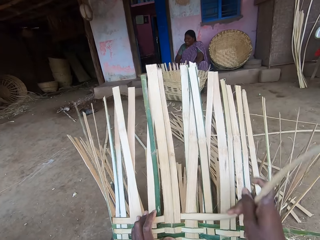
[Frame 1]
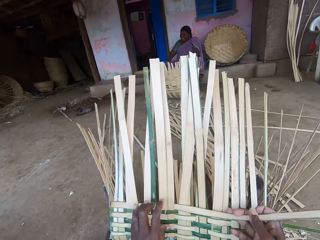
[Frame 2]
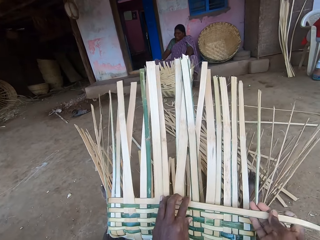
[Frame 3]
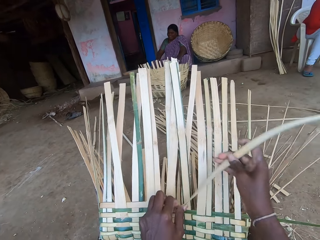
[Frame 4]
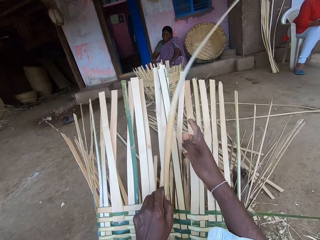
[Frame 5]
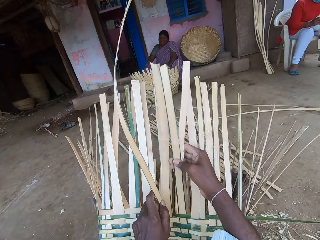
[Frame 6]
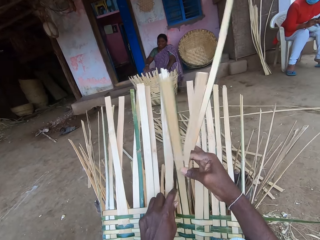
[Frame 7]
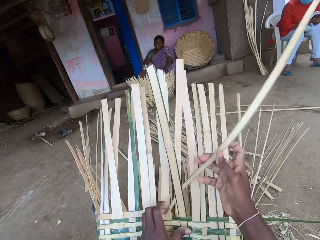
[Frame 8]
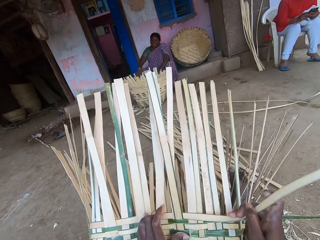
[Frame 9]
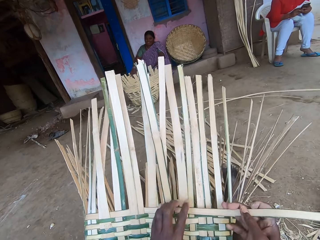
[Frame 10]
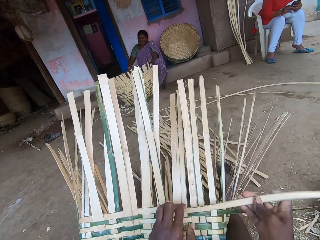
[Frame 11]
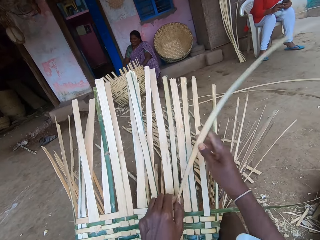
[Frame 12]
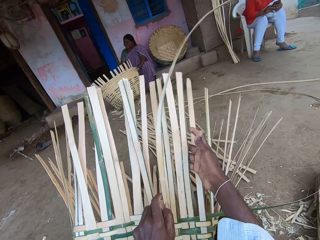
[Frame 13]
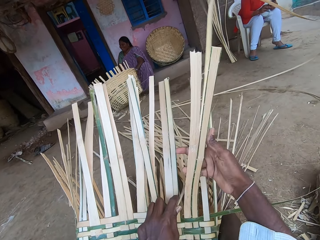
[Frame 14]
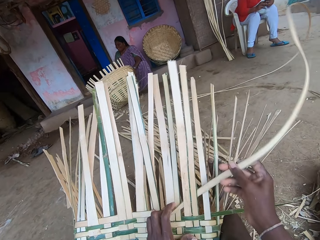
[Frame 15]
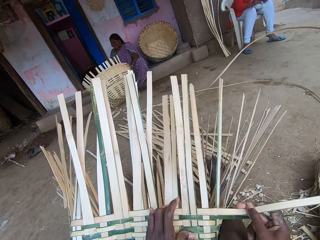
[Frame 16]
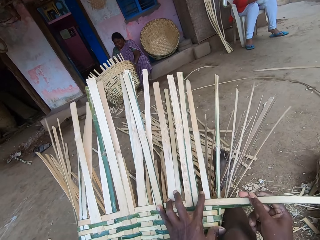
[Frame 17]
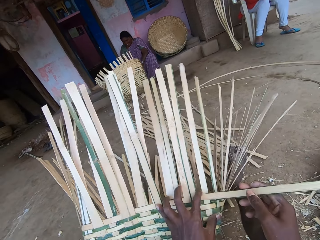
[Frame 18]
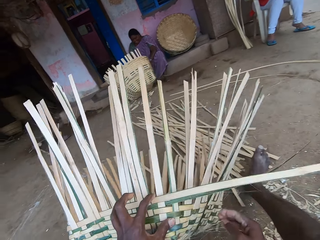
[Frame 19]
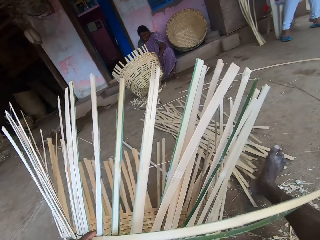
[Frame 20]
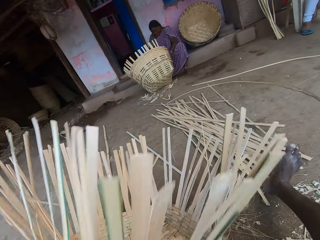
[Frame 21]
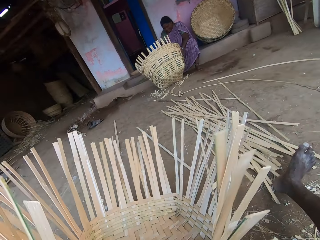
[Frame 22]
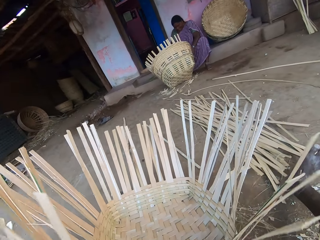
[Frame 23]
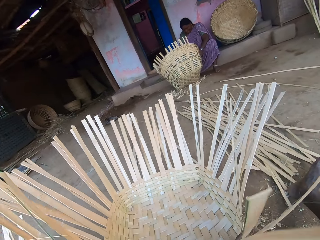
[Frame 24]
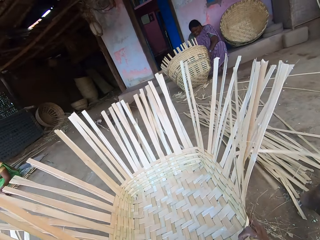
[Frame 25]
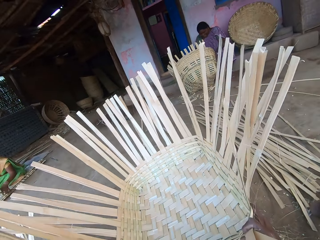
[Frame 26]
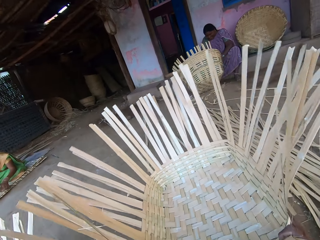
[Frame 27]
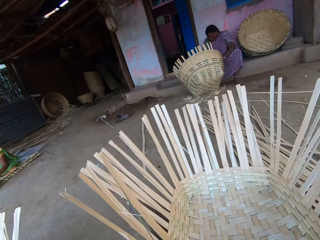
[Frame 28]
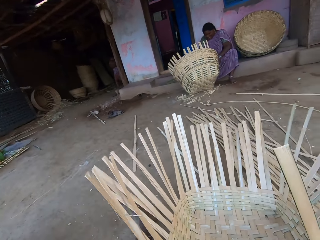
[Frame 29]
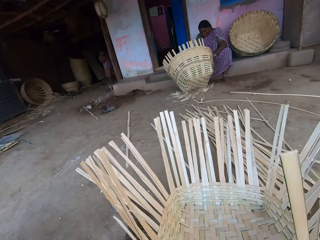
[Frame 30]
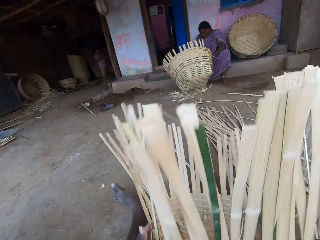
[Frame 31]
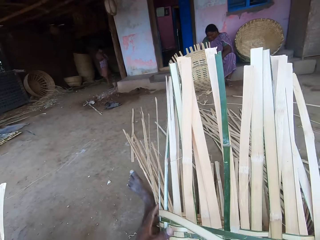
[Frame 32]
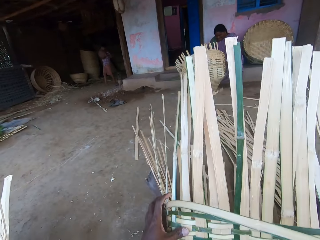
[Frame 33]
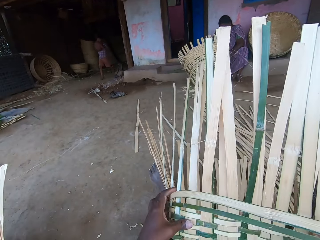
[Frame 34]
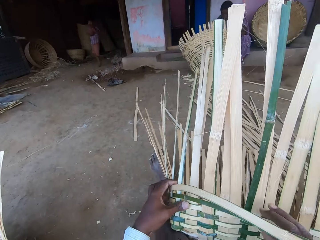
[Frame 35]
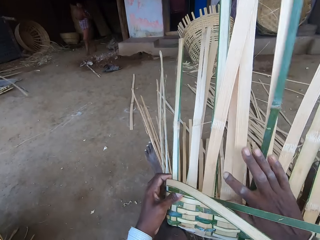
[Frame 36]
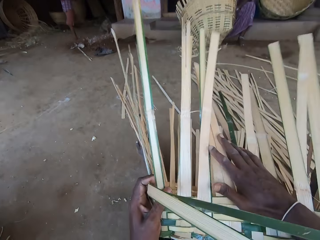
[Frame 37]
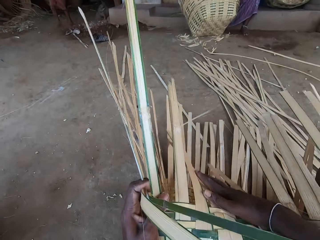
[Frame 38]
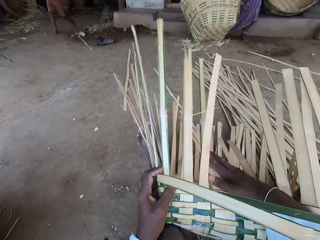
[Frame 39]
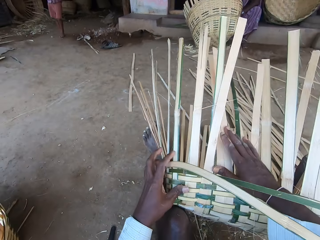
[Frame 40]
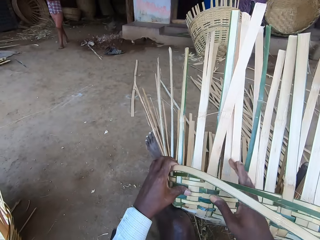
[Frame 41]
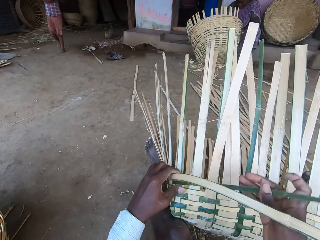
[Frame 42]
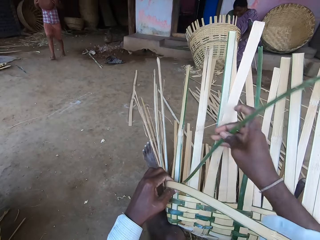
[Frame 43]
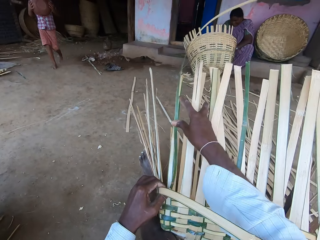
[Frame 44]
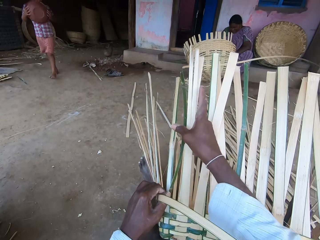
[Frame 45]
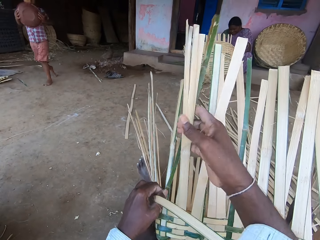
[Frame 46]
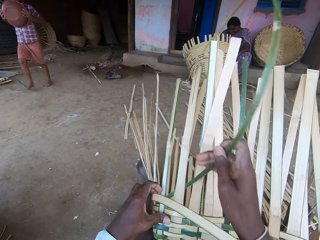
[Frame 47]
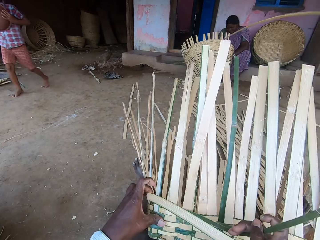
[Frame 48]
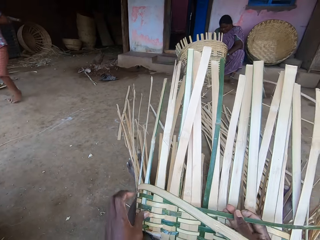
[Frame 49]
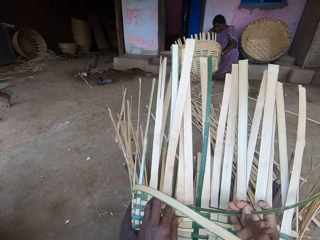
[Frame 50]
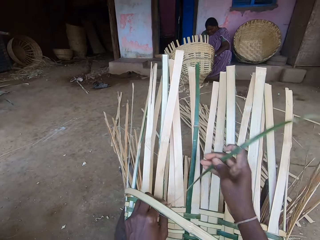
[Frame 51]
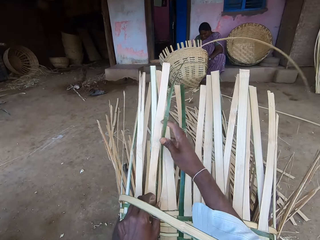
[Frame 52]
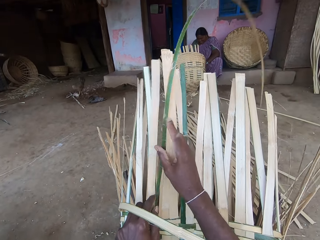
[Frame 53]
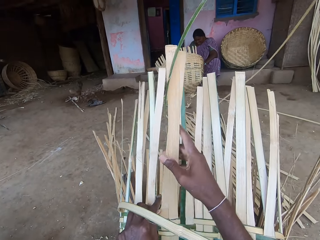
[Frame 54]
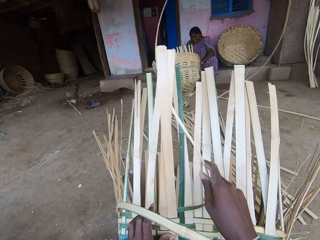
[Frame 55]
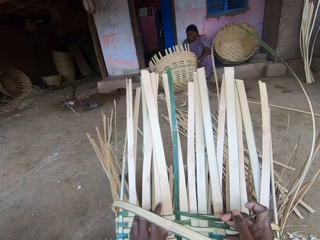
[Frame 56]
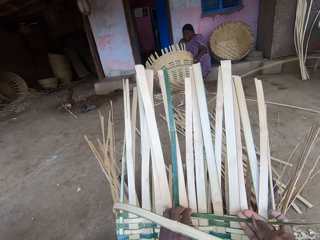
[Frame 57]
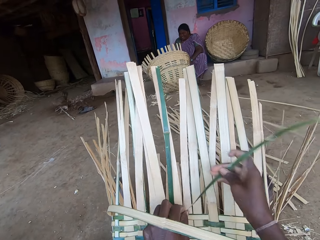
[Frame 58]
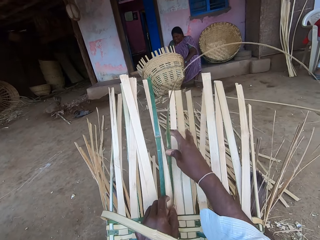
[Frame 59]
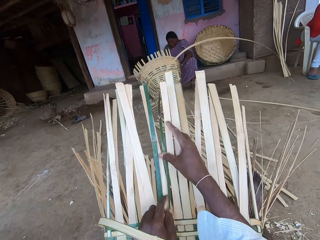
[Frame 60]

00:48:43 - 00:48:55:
A person talks with another person. The camera wearer weaves a basket. He turns the basket around with both hands. A boy walks about with a bowl in both hands. The camera wearer pushes the basket down with his right hand. He weaves the basket with the bamboo strips in both hands.

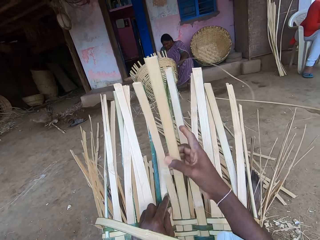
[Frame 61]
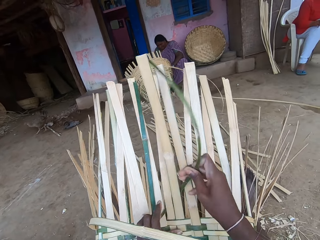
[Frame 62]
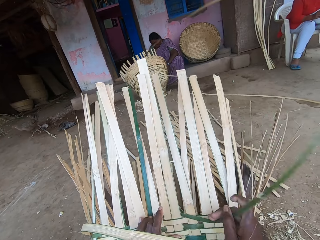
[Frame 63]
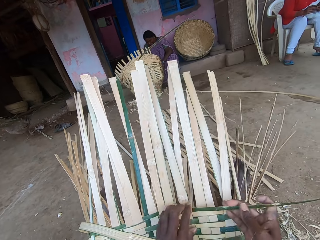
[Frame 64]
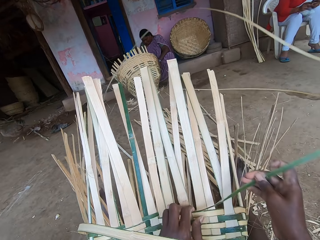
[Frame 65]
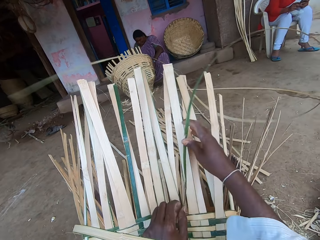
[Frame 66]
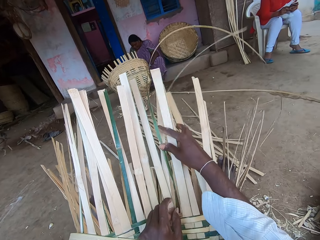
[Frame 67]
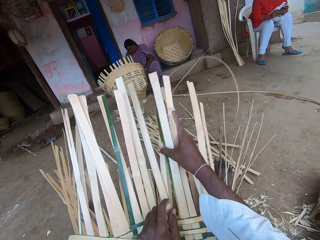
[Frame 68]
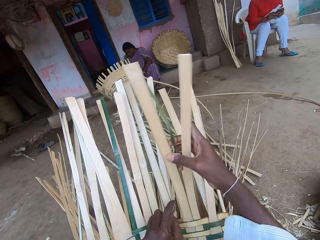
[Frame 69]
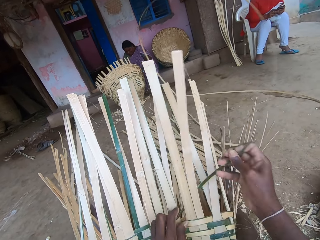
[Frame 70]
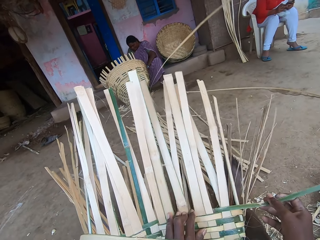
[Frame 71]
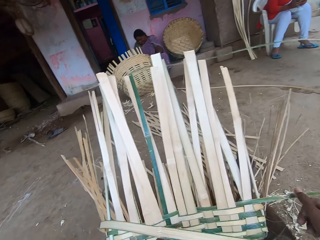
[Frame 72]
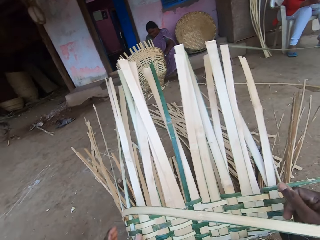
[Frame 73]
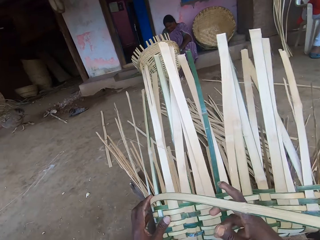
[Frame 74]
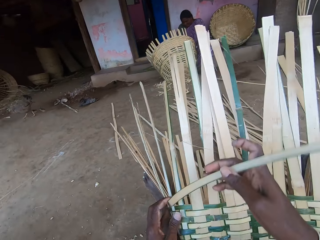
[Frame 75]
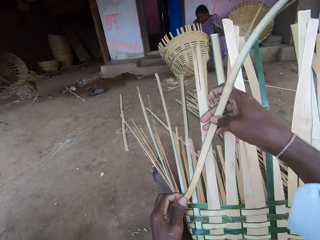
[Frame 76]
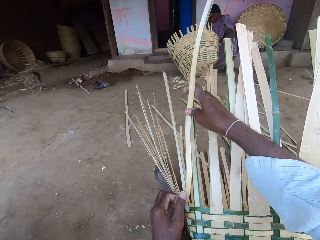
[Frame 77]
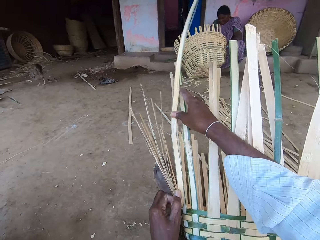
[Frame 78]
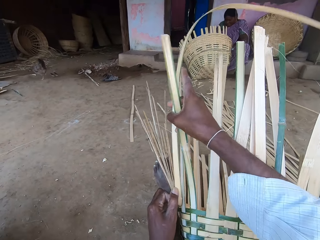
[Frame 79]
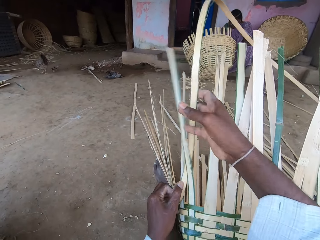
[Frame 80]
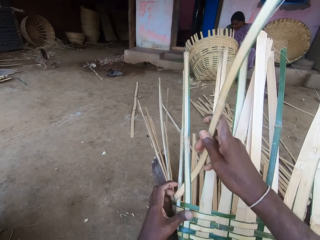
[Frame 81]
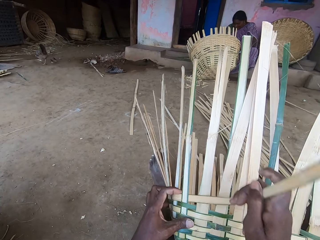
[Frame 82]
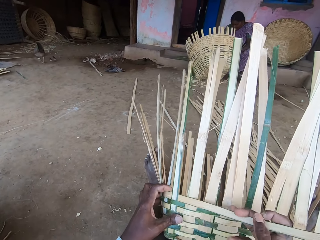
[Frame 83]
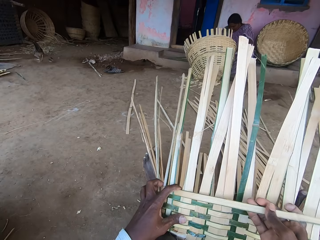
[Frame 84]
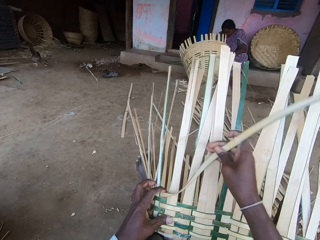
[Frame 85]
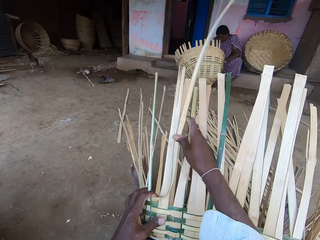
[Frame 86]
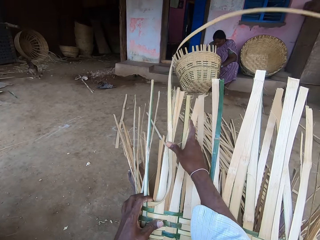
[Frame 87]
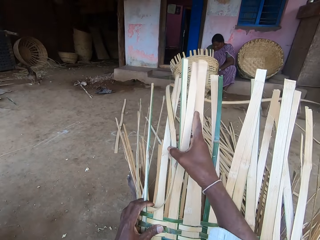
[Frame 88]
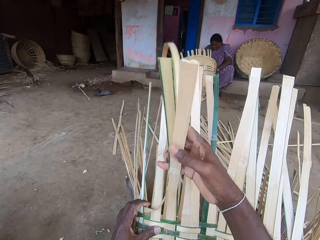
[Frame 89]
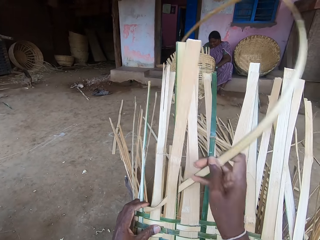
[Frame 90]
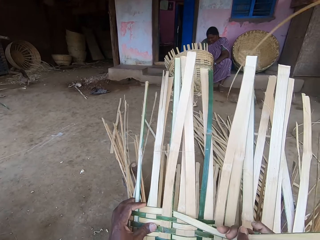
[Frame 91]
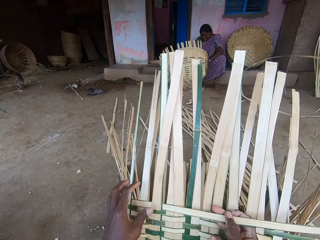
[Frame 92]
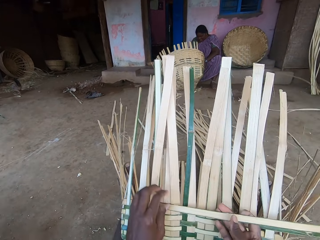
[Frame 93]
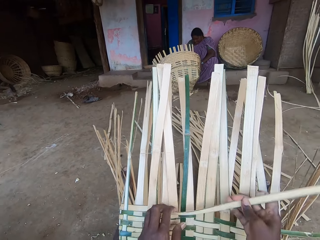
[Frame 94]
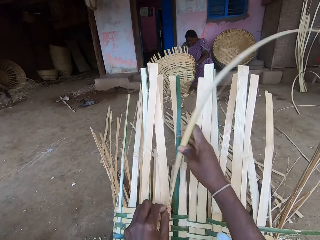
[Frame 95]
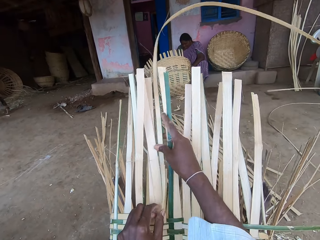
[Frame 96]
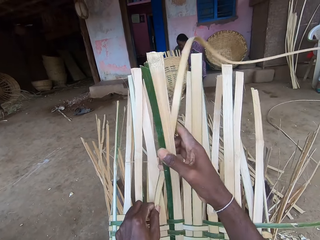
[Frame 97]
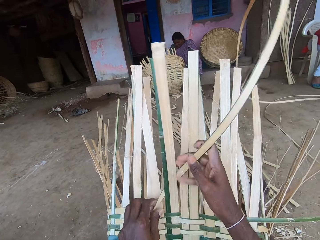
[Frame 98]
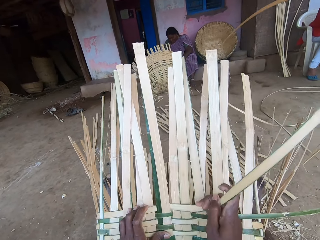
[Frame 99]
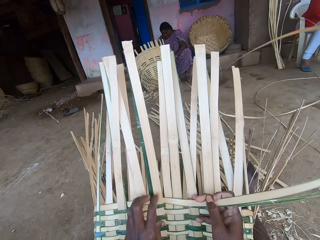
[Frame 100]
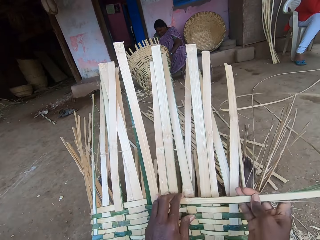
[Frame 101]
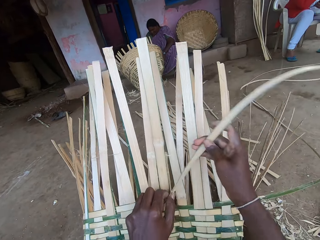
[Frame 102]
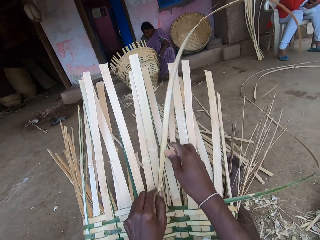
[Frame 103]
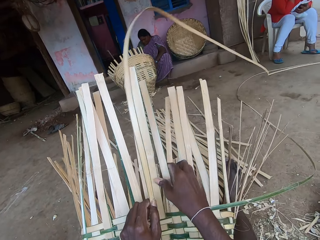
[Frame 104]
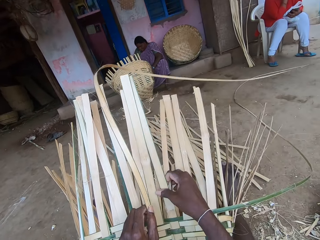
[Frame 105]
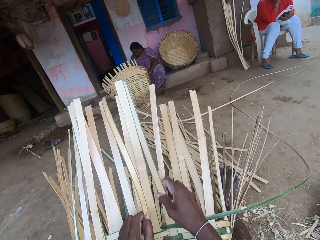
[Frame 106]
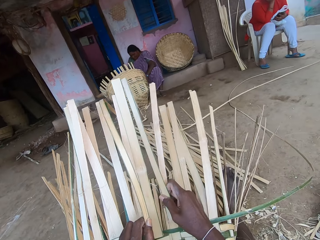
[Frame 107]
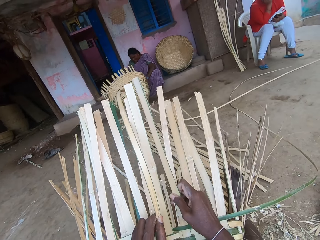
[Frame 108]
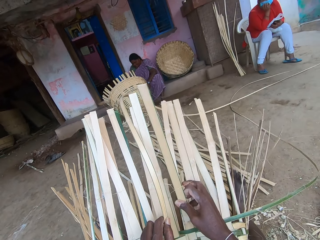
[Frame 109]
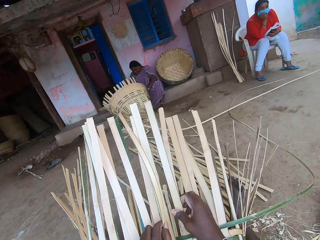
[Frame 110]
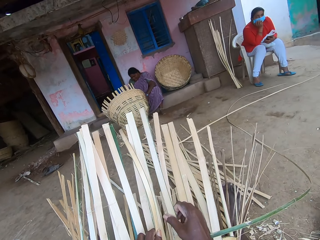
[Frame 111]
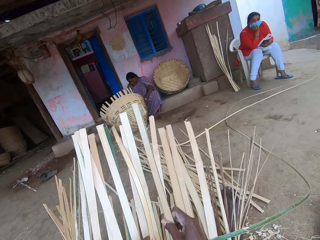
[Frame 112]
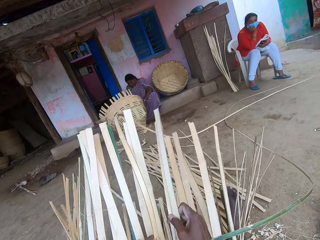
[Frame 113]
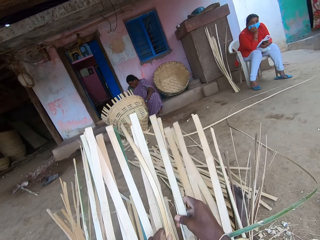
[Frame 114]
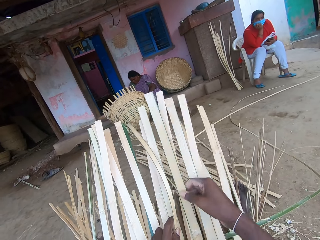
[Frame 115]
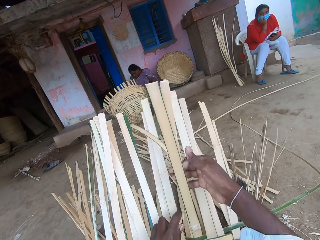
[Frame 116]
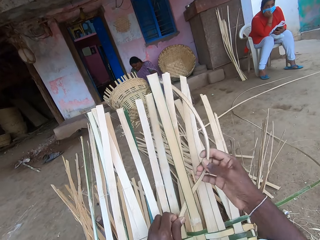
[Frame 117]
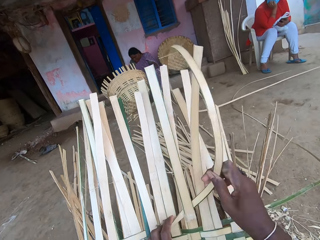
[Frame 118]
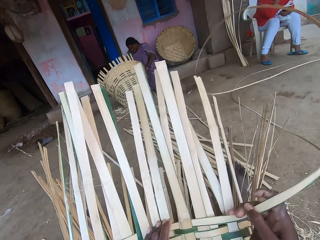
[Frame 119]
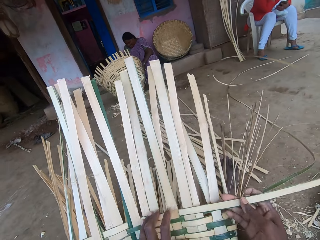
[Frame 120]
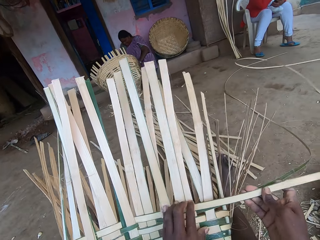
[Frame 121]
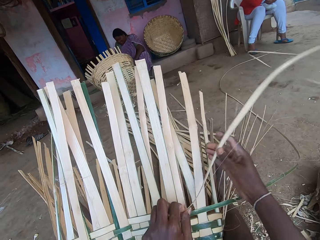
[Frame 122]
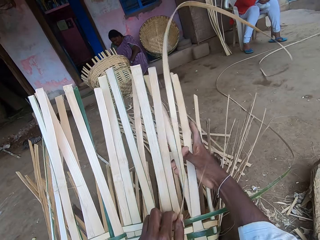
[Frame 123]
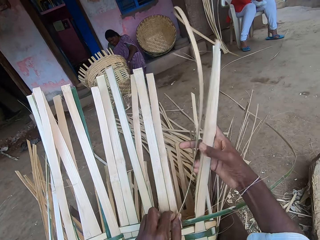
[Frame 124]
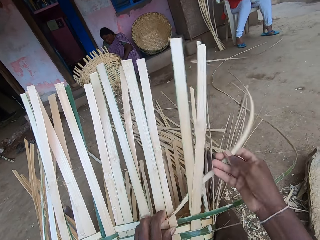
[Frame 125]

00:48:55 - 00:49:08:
The camera wearer weaves a basket. They weave the basket repeatedly.
